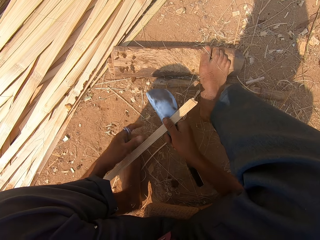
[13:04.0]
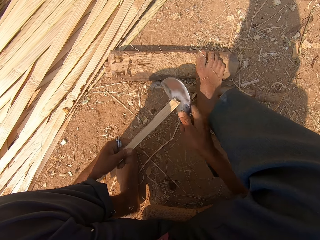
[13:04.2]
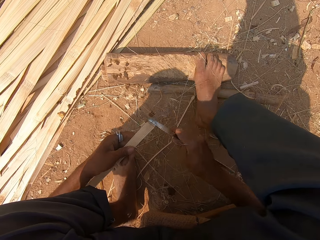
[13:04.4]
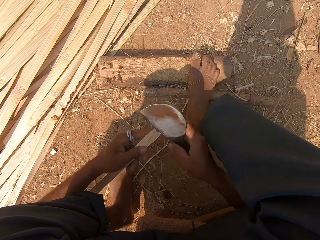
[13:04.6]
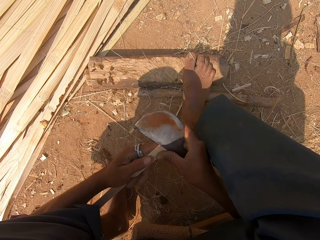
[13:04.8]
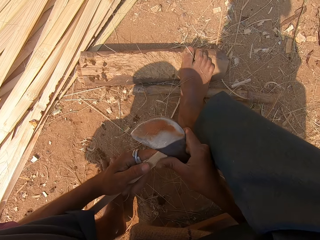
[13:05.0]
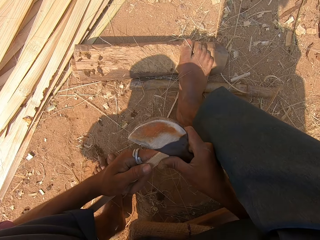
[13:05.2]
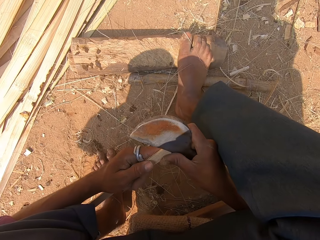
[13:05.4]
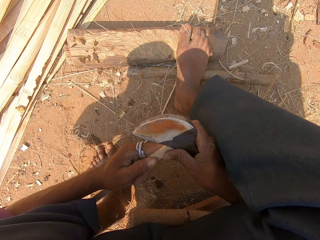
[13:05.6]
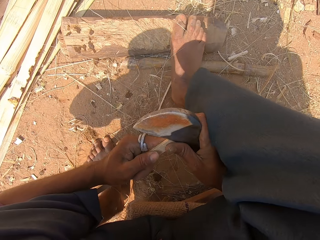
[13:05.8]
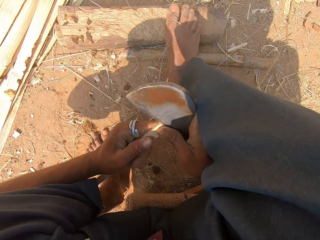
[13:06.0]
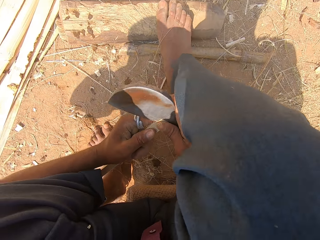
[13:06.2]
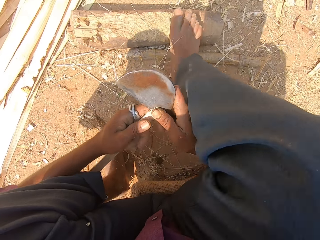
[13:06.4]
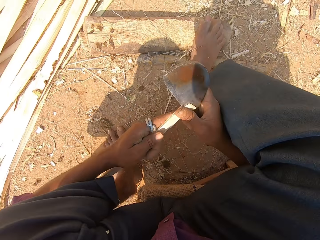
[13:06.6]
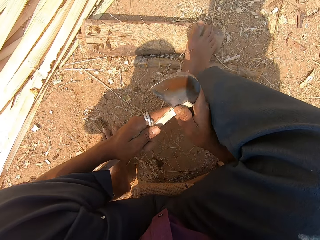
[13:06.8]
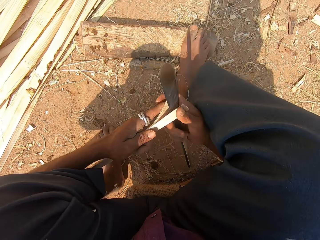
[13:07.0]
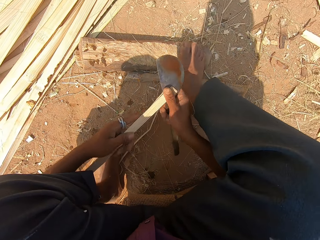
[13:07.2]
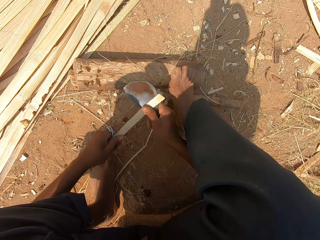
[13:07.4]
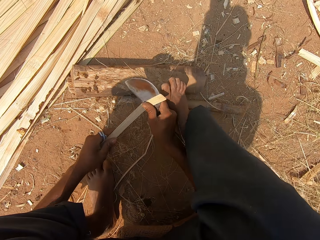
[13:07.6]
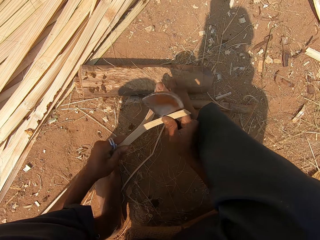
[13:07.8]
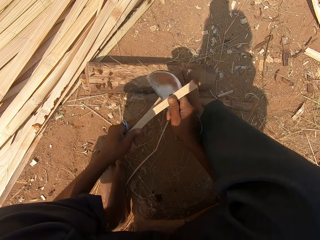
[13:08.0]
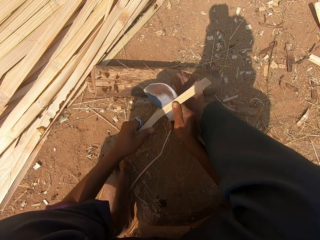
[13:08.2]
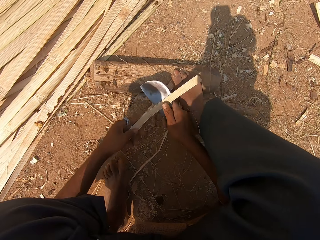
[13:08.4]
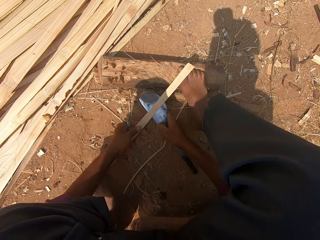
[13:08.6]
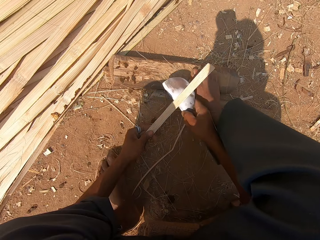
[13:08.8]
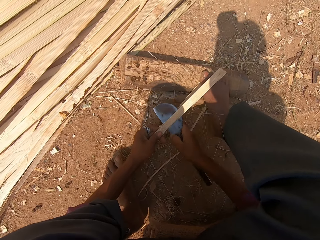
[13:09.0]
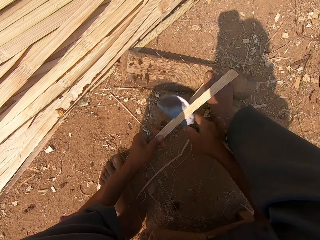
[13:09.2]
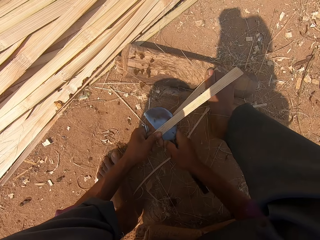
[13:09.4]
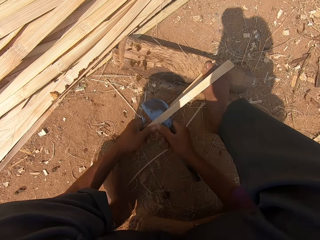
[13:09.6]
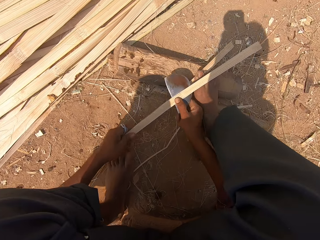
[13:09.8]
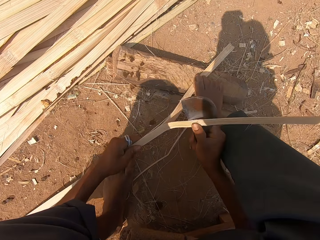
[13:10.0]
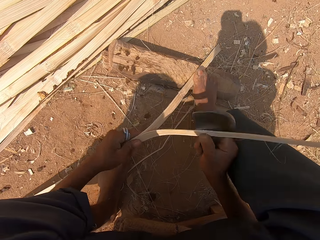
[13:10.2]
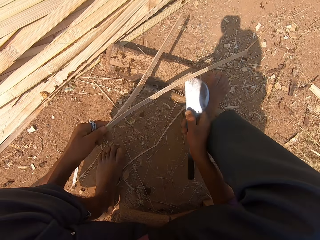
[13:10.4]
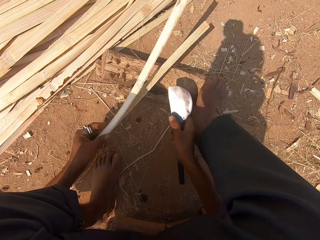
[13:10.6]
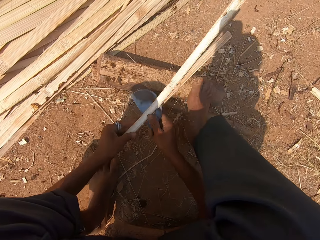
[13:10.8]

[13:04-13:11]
The camera wearer slices the bamboo stick with the knife.

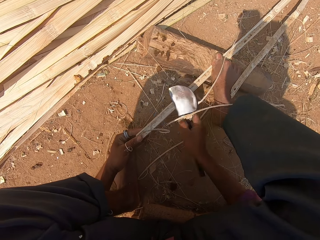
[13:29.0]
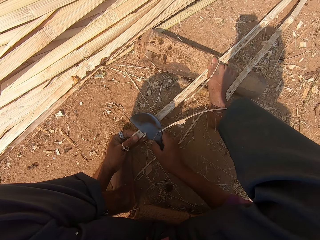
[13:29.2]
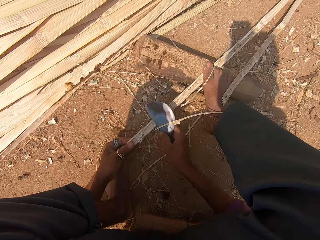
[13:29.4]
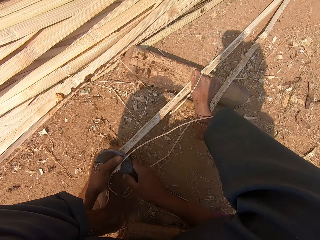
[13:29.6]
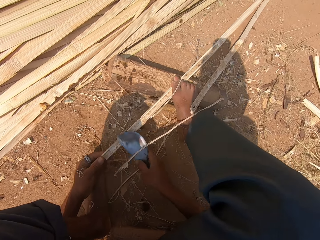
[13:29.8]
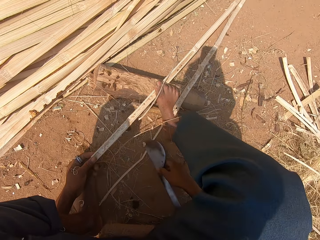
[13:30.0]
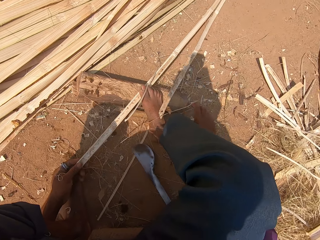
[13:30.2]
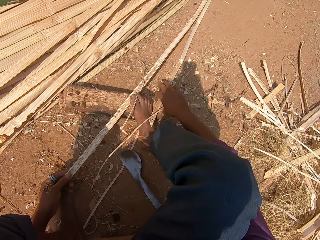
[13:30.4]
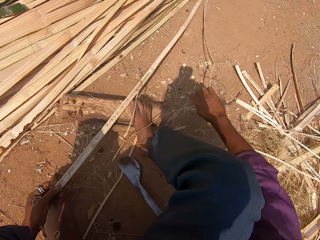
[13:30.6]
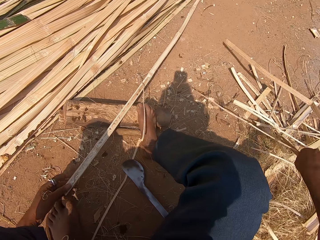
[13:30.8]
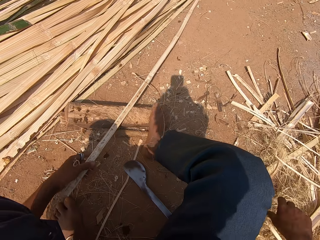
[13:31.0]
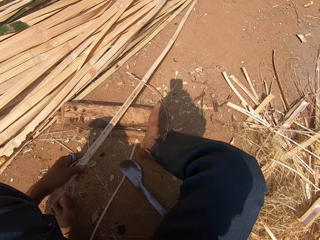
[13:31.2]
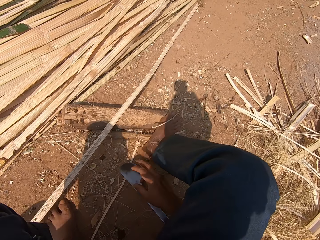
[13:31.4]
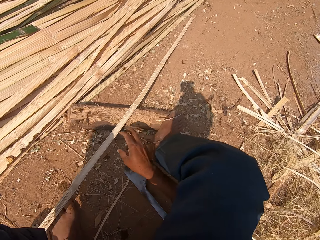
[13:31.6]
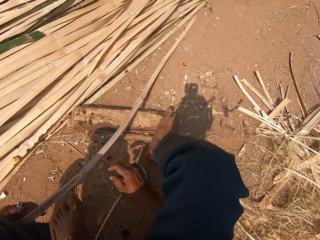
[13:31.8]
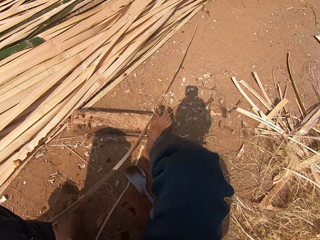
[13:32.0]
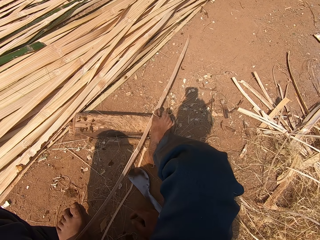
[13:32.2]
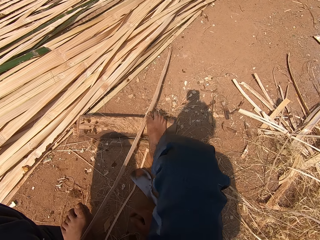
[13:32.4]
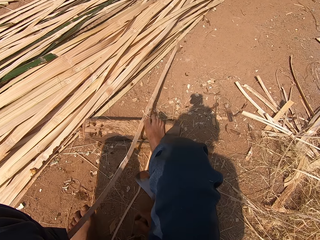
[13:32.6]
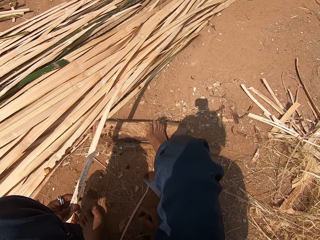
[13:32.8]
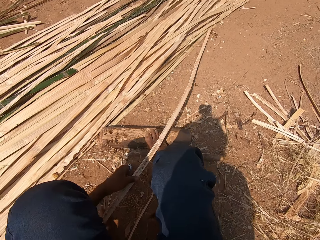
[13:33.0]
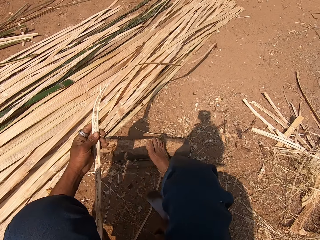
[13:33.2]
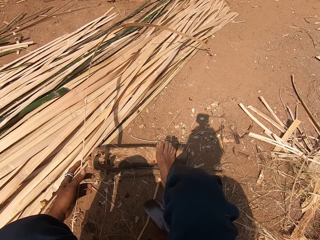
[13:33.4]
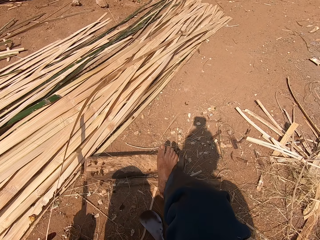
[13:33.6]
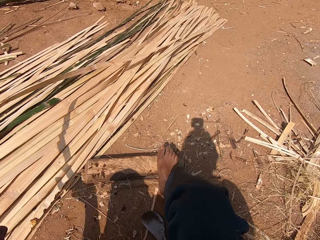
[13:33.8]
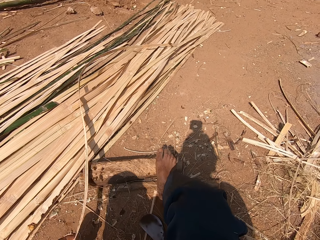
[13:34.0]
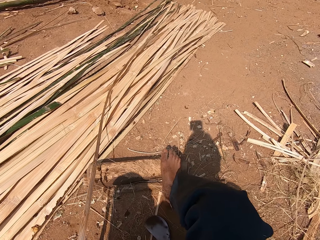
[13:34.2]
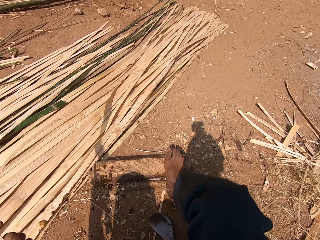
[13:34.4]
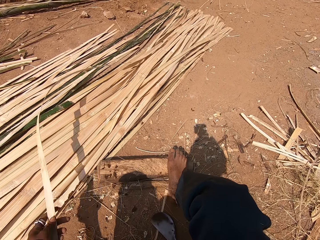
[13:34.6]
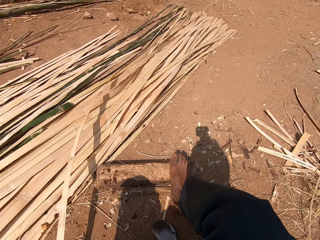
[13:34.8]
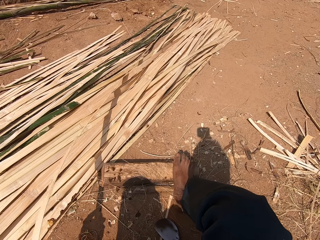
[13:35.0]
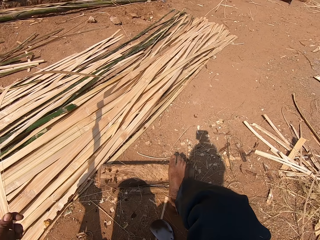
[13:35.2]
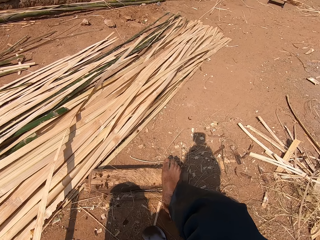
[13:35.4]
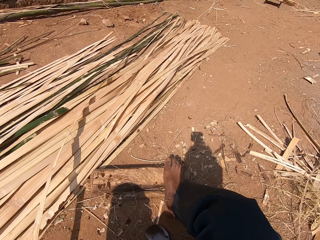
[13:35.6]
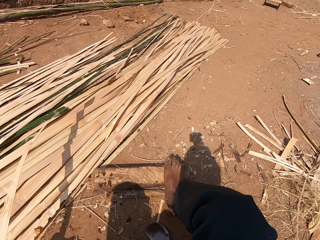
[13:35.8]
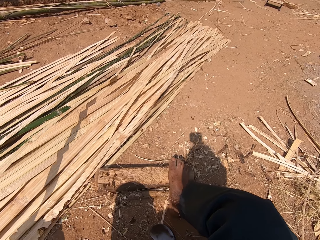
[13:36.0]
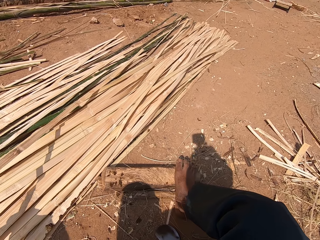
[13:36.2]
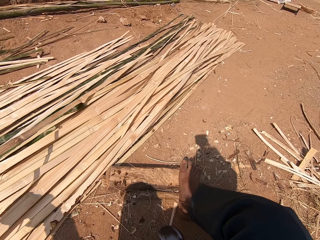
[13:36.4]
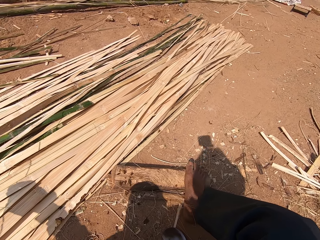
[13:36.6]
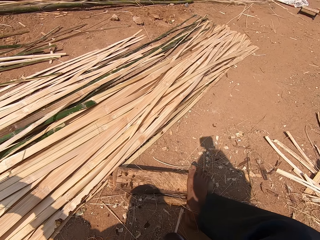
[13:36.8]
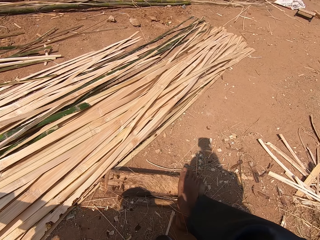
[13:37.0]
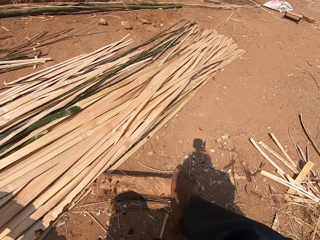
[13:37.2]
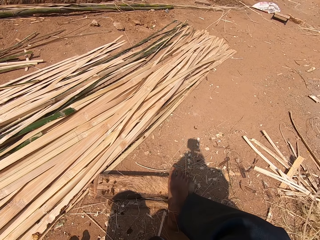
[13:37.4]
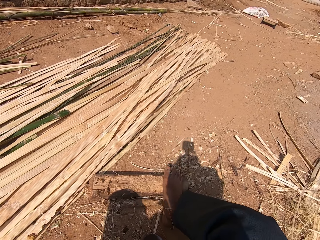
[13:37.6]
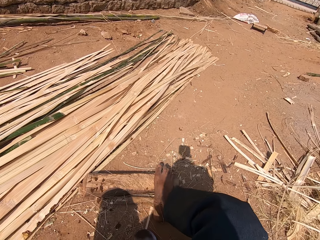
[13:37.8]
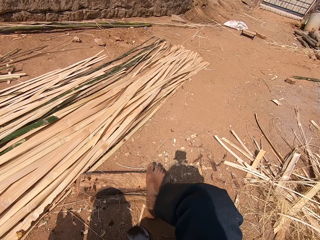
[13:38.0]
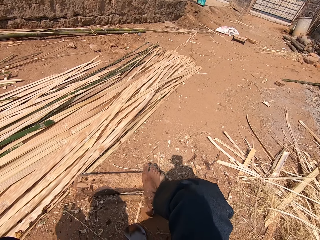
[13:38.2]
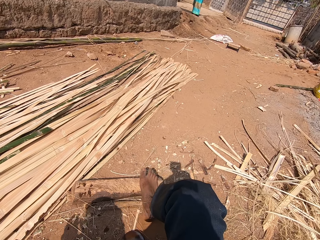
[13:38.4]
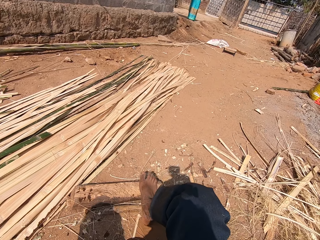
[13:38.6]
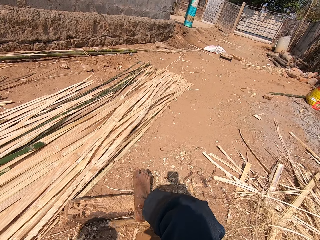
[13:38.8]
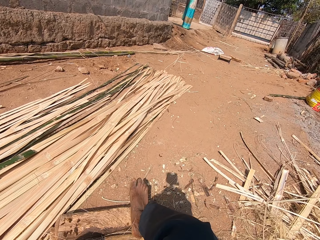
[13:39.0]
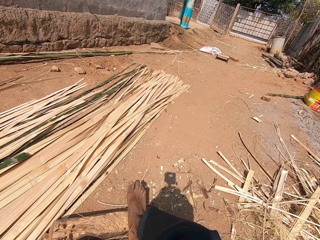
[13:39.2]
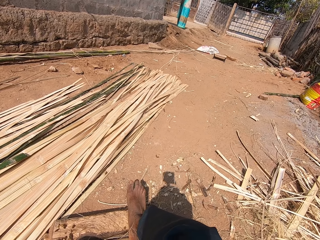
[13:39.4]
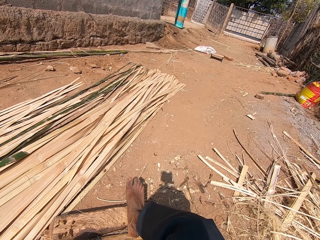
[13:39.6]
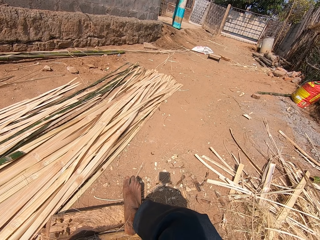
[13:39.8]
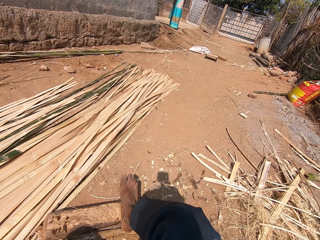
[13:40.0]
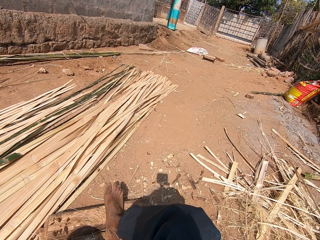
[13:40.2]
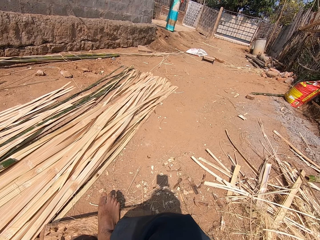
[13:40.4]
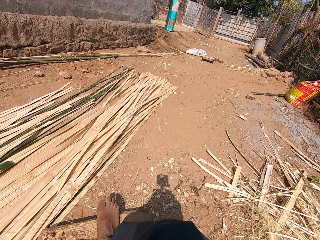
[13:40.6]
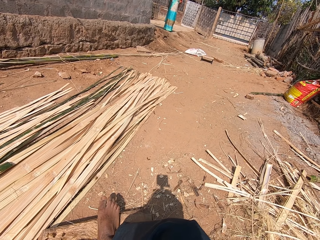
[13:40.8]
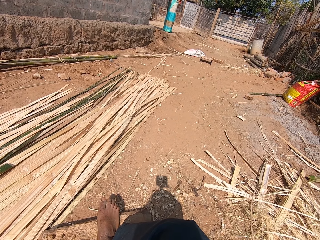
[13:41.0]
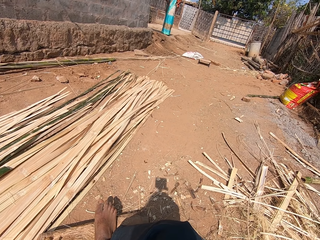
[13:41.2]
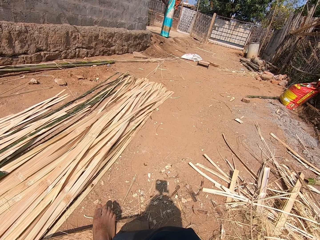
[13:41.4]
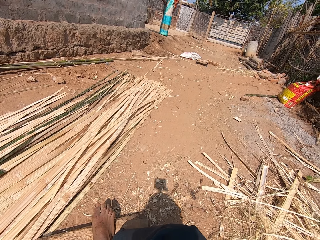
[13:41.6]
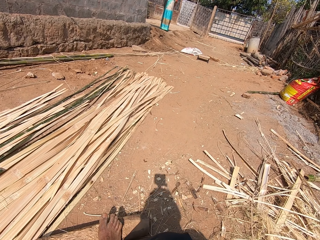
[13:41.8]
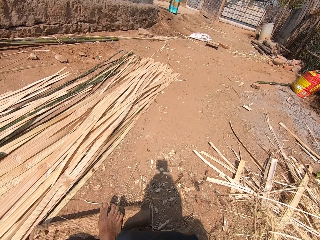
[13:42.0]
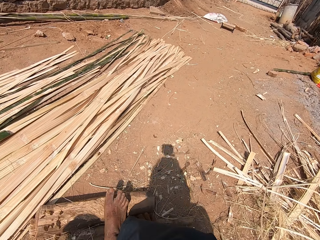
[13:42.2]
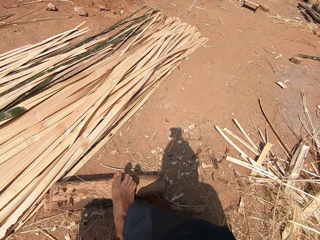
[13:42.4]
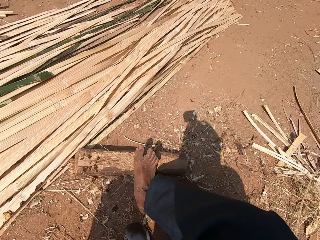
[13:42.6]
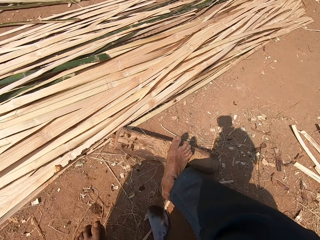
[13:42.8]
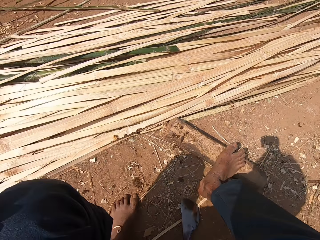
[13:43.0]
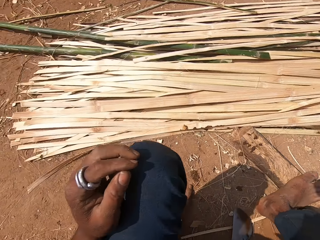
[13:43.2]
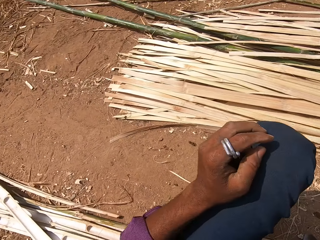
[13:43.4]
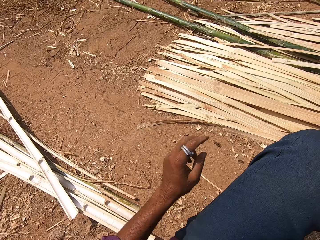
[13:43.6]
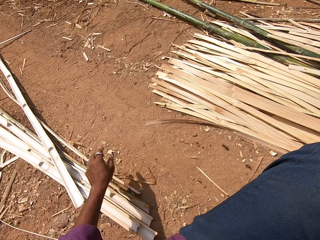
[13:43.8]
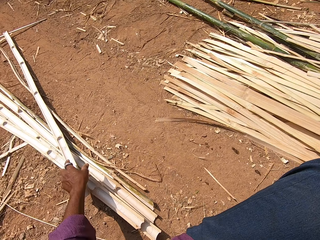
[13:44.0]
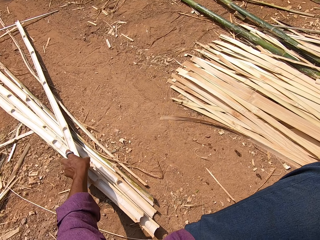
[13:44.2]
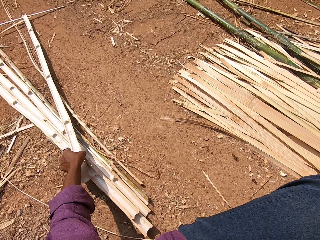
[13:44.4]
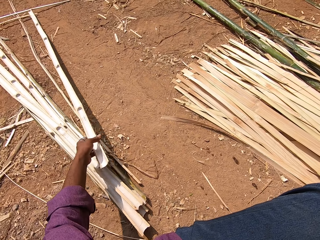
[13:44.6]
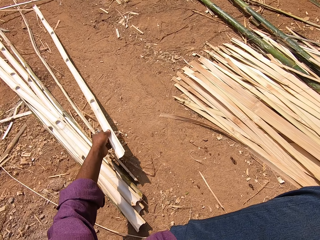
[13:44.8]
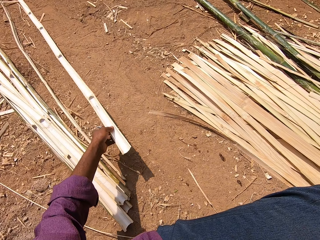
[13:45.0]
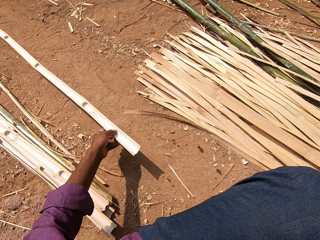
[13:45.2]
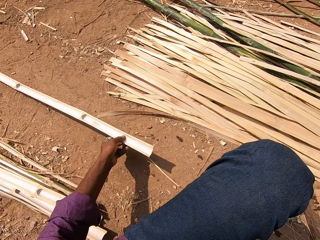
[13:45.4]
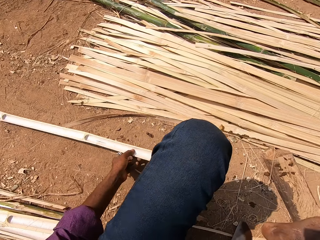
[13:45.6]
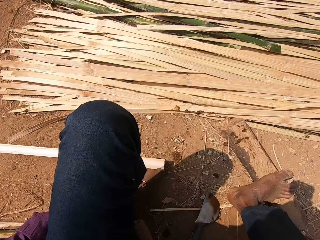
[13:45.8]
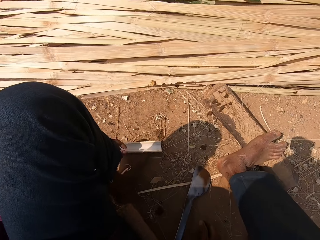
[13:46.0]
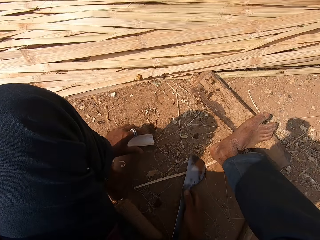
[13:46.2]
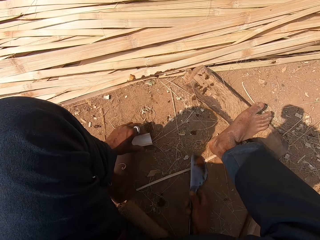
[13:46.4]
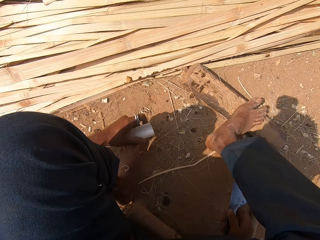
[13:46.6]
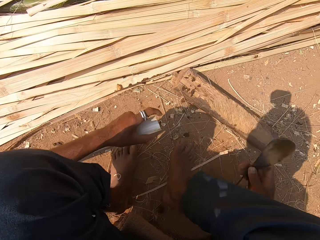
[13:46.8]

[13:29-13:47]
The camera wearer puts the cutting wedge on the ground. They throw away the damaged bamboo. They put the sliced bamboo aside. They shake the reed. They put the reed on the pile of reeds. They interact with a lady. The camera wearer takes the reed. They pick up a sickle.
